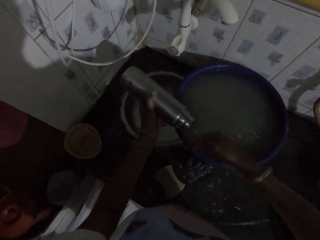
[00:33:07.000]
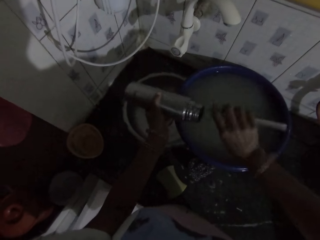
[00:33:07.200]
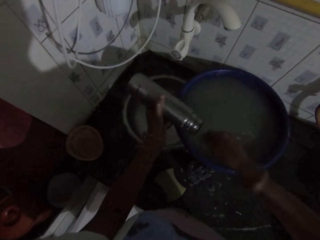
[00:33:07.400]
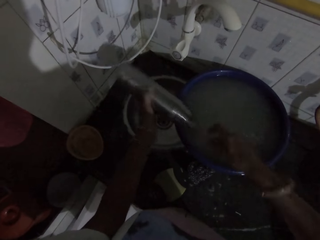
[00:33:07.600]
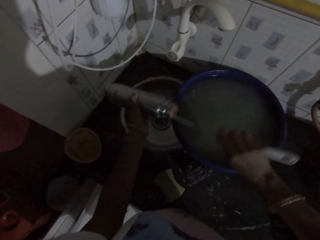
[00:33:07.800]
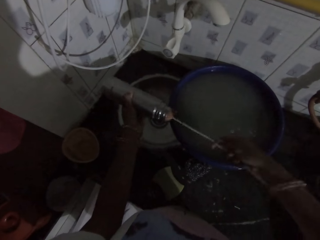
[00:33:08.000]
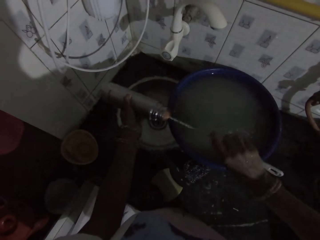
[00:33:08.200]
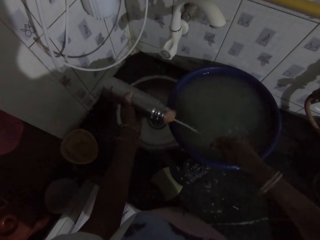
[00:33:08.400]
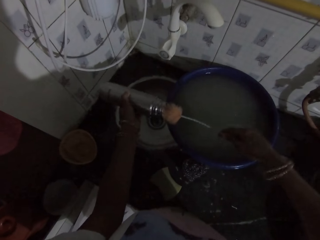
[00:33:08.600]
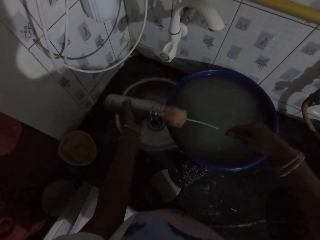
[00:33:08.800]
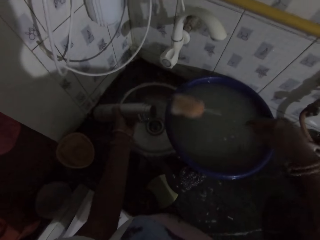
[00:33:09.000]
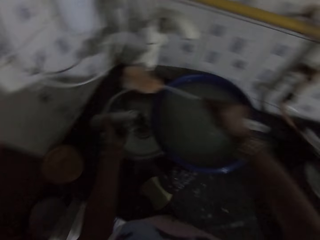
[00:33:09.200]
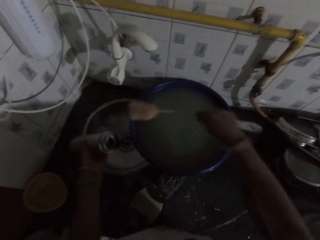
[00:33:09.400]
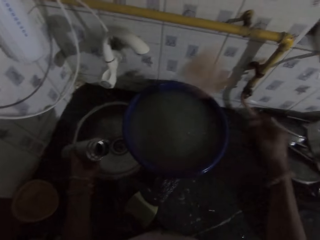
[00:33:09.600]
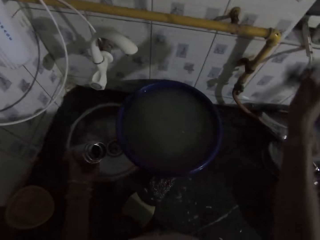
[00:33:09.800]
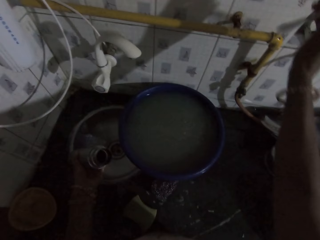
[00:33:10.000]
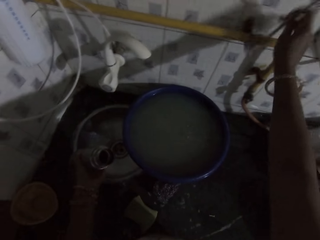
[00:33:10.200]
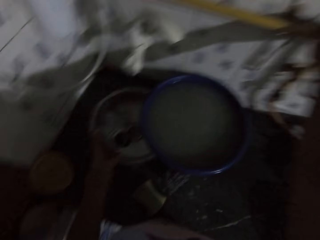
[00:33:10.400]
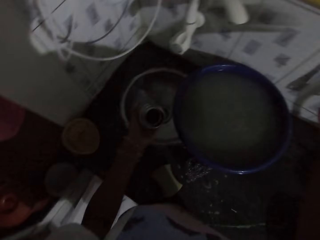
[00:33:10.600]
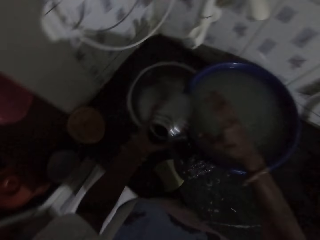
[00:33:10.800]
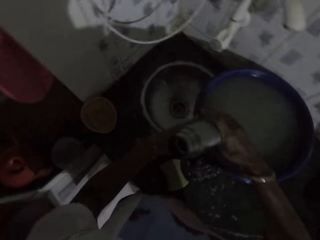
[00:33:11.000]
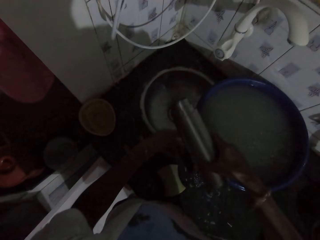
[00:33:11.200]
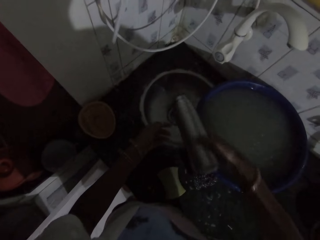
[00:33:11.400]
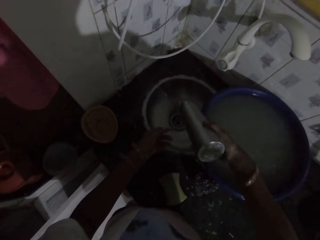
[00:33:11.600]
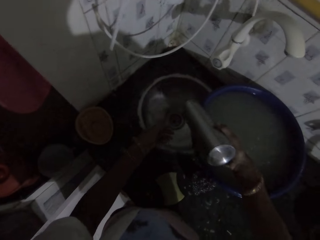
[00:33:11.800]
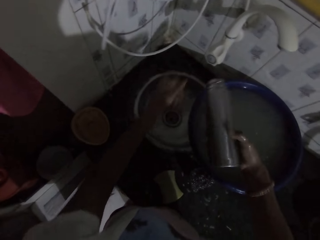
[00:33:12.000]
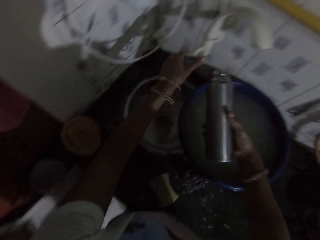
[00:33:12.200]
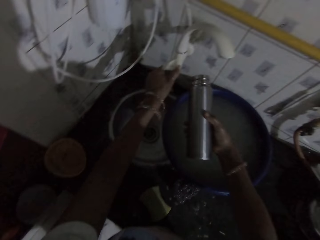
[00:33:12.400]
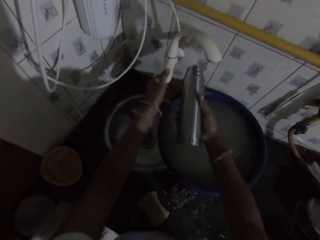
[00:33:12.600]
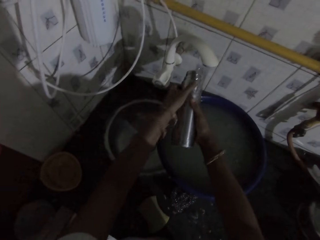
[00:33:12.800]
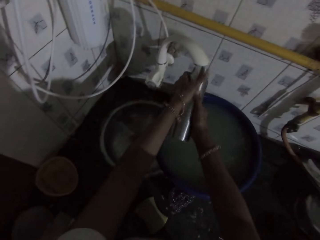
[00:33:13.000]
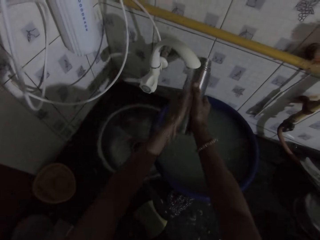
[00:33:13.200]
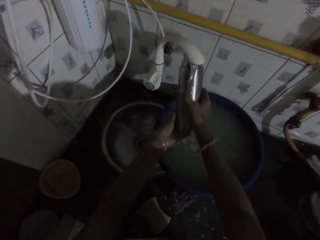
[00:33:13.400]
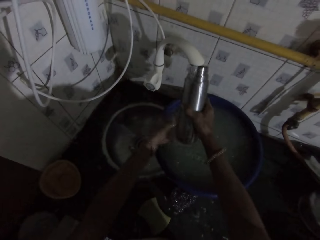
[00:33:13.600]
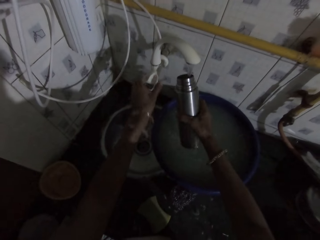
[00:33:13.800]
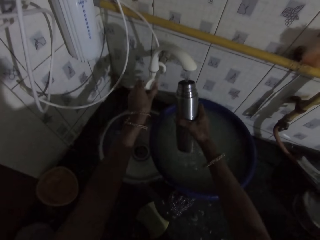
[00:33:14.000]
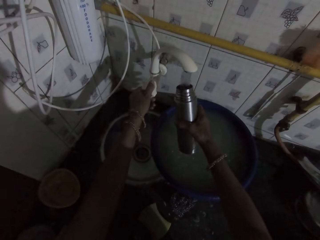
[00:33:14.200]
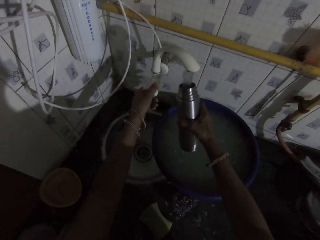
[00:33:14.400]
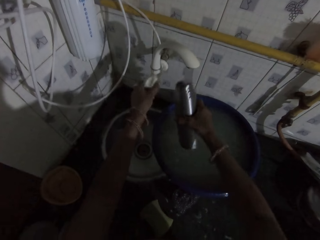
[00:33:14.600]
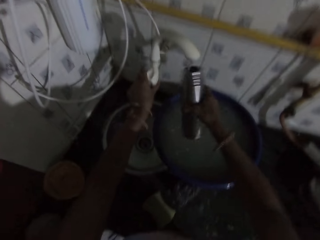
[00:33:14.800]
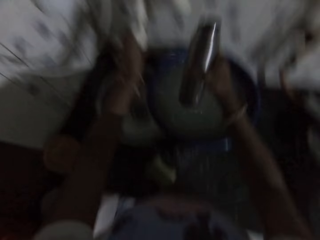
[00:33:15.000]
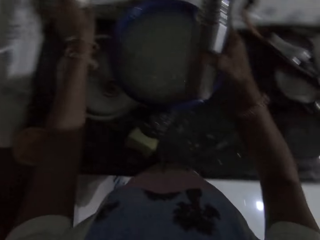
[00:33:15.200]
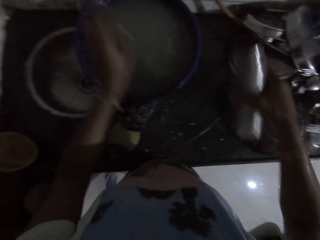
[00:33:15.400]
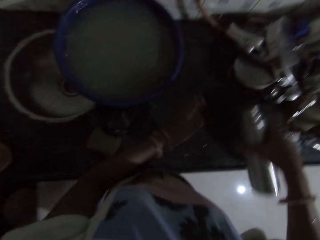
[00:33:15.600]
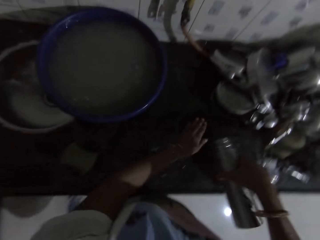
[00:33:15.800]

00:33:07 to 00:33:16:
The camera wearer scrubs the flask. She drops the sponge on the wall with her right hand. She passes the water bottle from her left hand to her right hand. She turns on the tap with her left hand. She washes the water bottle with the water from the tap with both hands. She turns on the tap with her left hand.

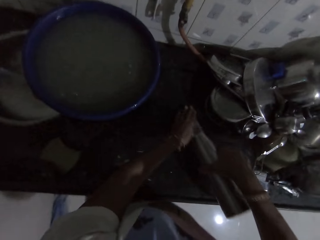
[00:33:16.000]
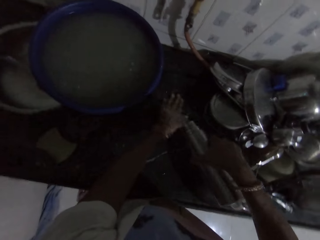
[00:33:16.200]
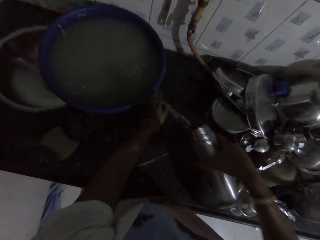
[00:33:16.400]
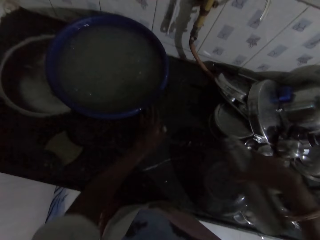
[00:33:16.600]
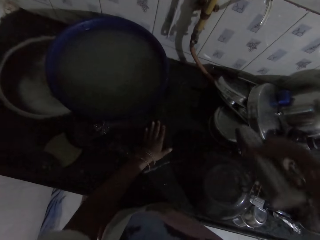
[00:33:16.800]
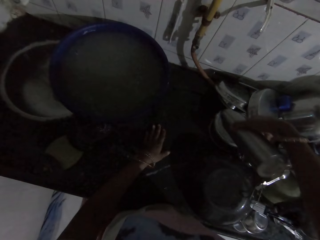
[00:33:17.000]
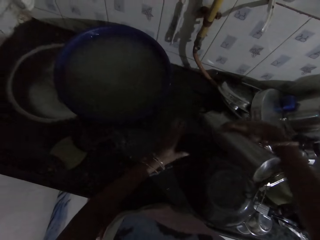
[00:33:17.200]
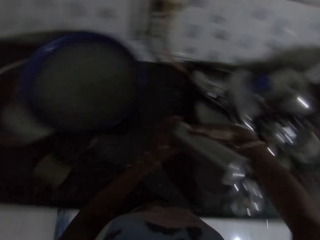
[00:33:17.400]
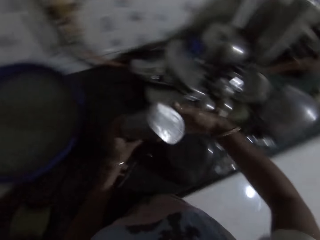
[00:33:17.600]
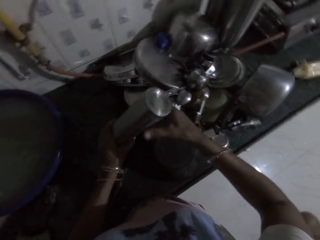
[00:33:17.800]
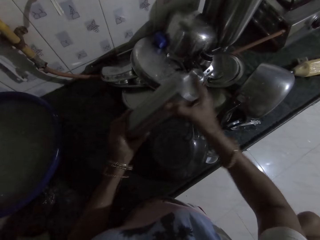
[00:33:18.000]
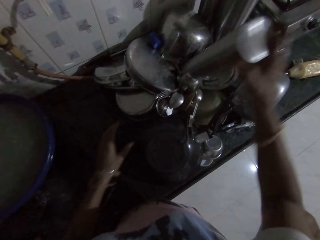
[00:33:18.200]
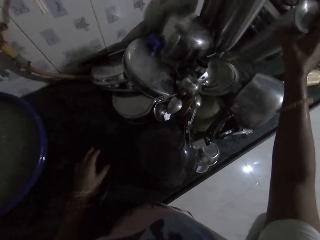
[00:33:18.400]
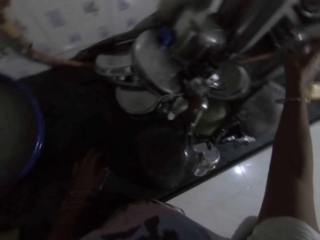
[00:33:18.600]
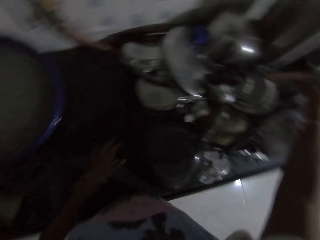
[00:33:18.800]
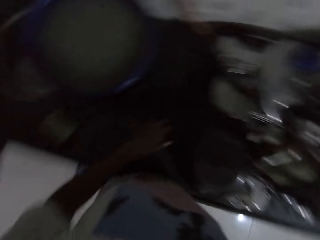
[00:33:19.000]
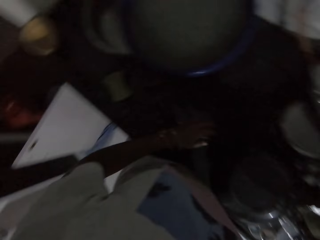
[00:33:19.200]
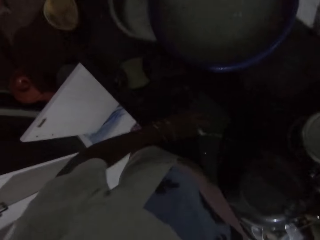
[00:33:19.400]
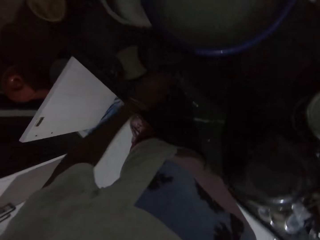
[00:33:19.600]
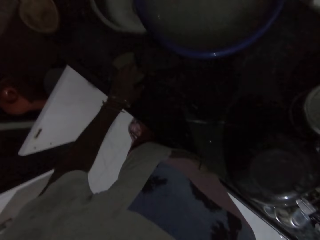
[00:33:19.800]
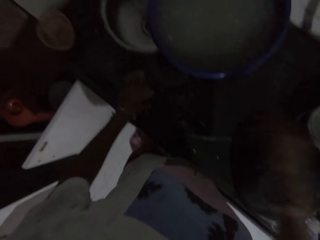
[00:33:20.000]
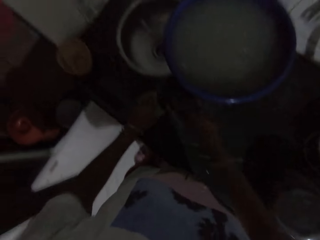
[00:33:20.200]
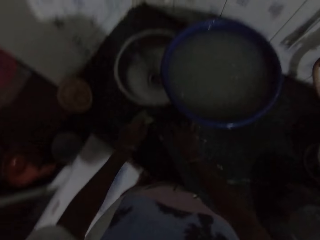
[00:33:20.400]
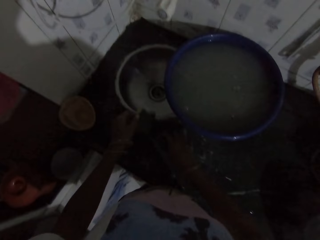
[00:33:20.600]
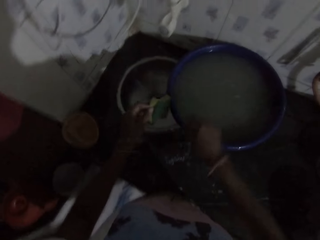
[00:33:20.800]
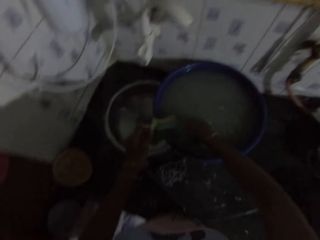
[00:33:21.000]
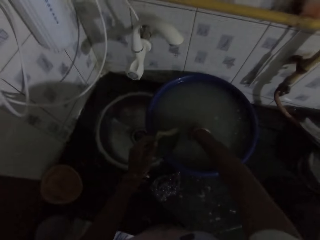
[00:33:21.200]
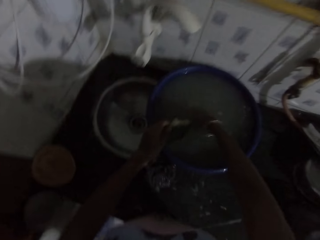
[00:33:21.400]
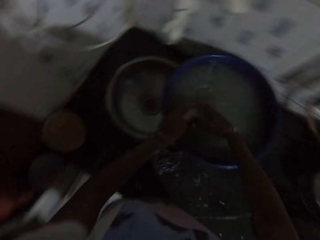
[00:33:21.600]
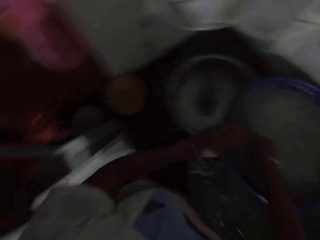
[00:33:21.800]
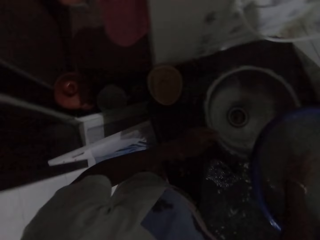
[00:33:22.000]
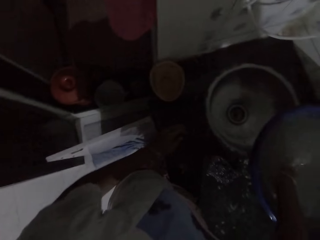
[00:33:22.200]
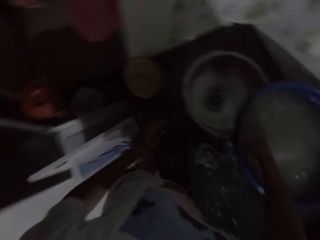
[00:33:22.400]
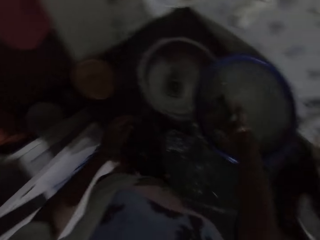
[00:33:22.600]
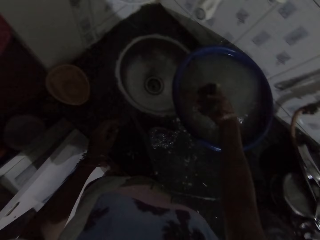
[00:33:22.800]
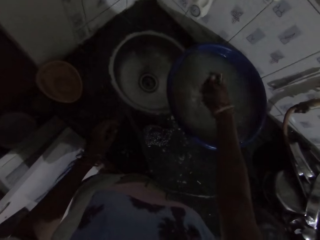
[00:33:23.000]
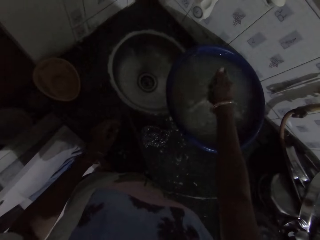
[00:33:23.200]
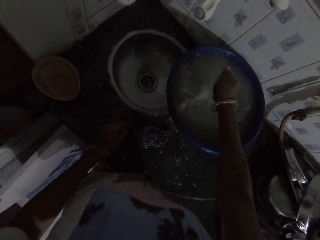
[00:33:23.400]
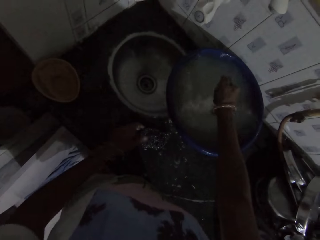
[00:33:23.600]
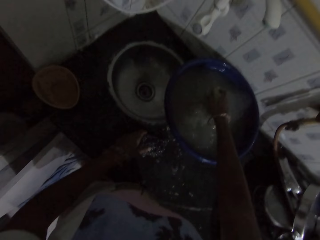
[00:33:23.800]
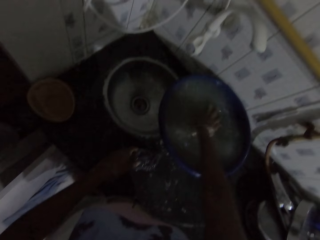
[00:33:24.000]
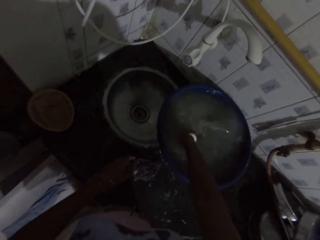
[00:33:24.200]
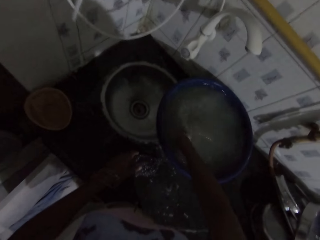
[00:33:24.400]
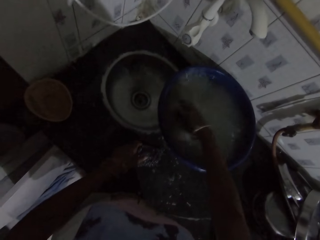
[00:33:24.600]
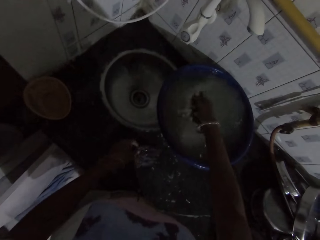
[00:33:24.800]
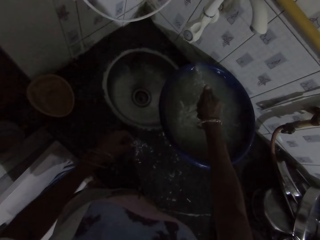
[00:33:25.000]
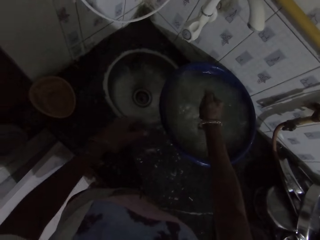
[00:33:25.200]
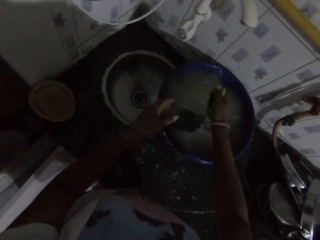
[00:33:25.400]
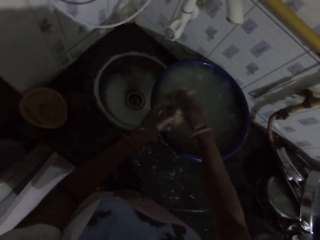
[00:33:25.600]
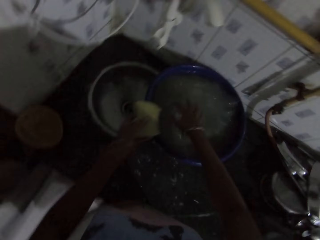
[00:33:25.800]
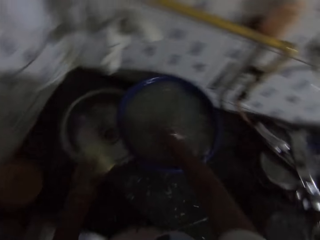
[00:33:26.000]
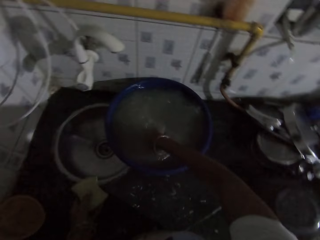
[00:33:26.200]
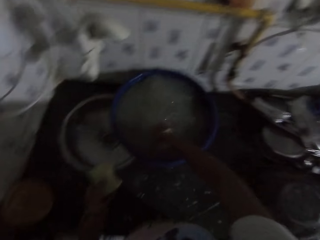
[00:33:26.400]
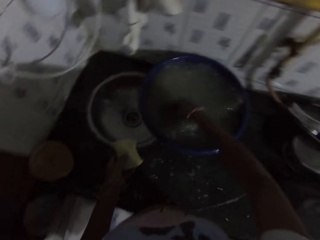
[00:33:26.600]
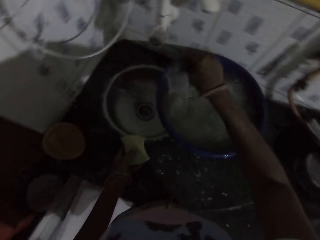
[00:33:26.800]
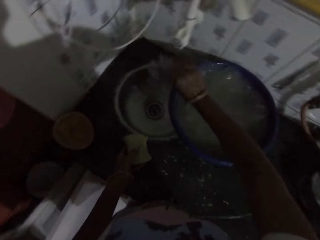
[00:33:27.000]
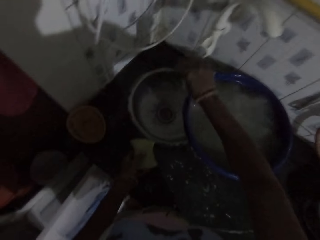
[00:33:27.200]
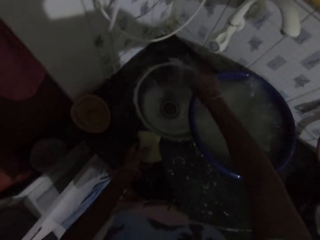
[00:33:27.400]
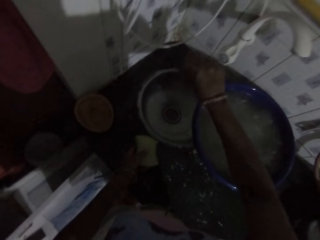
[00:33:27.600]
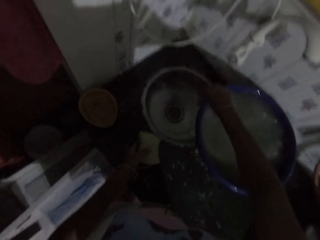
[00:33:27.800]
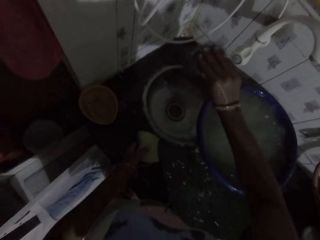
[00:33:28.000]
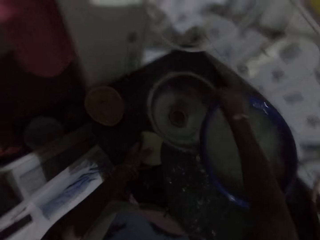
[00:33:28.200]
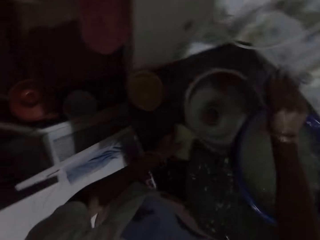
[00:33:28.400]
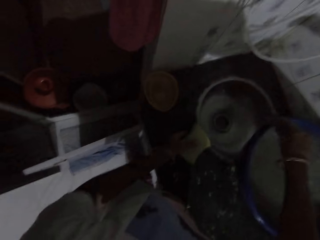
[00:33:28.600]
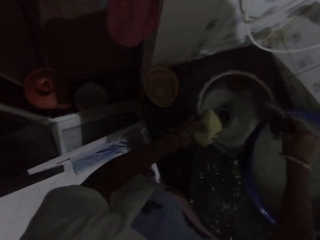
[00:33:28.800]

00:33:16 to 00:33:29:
The camera wearer cleans the kitchen counter with her left hand. She pours water from the water bottle on the kitchen counter with her right hand. She passes the water bottle from her right hand to her left hand. She drops the water bottle on the kitchen counter with her right hand. She picks up the sponge from the kitchen counter with her left hand. She dips the sponge or scrubber in water. She puts her right hand into the container on the kitchen counter. She passes the sponge from her left hand to her right hand. She washes the sponge with the water in the container on the kitchen counter with her right hand. She picks up a sponge from the kitchen counter with her left hand. She drops the sponge in the container with her left hand. She passes the sponge from her right hand to her left hand. She picks up the sponge from the container on the kitchen counter with her right hand. She hits the sponge on the container with her right hand.
